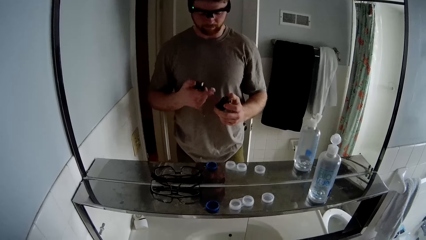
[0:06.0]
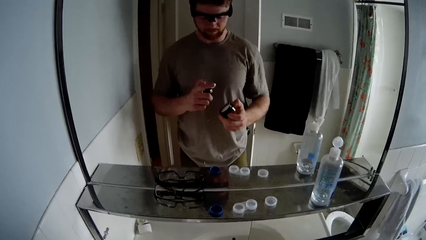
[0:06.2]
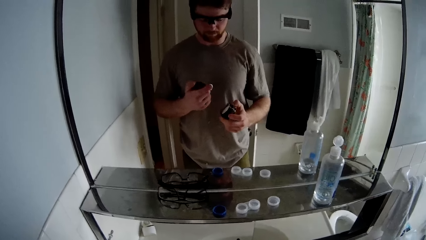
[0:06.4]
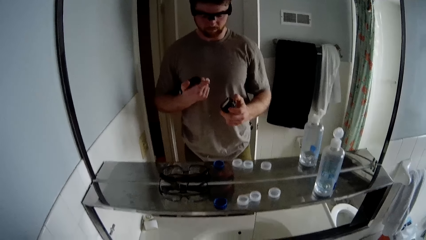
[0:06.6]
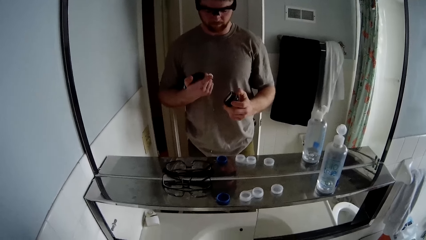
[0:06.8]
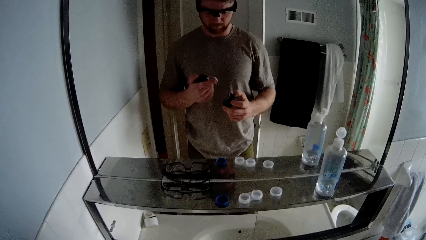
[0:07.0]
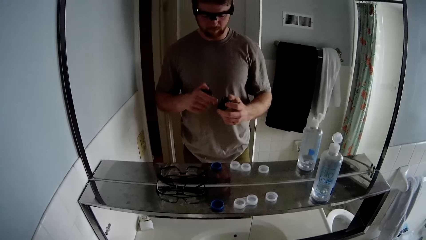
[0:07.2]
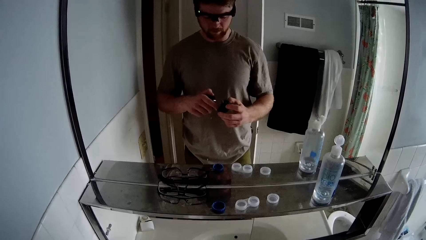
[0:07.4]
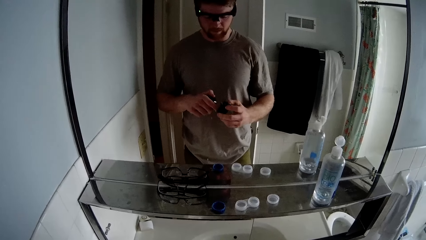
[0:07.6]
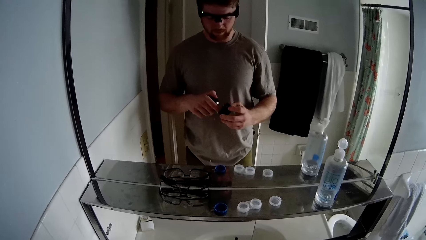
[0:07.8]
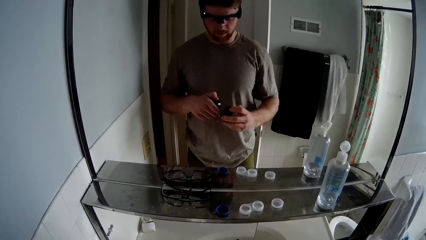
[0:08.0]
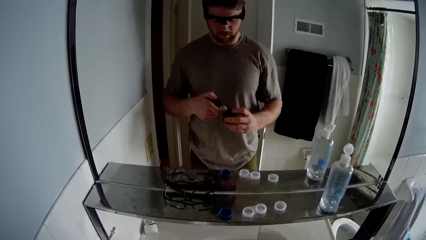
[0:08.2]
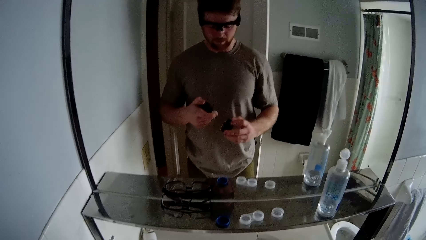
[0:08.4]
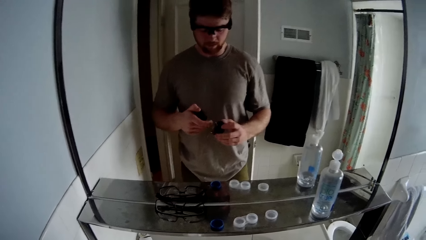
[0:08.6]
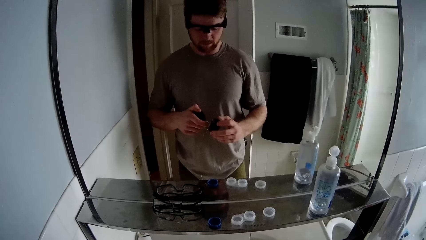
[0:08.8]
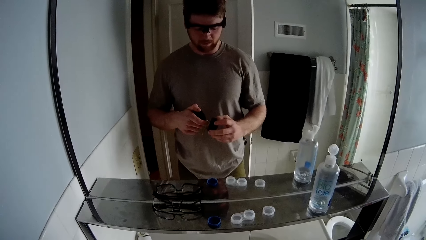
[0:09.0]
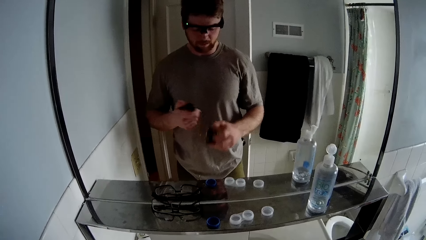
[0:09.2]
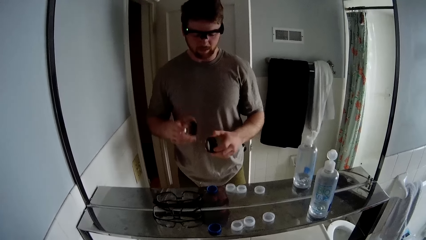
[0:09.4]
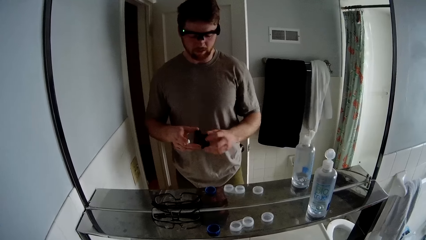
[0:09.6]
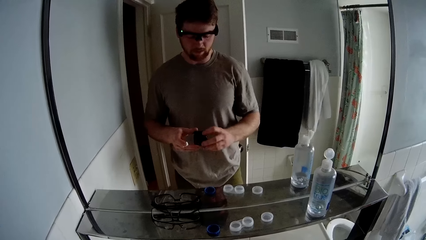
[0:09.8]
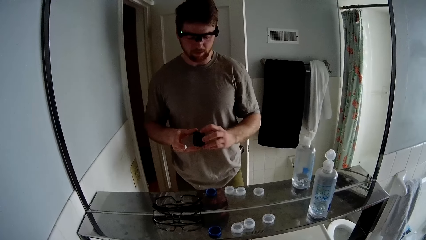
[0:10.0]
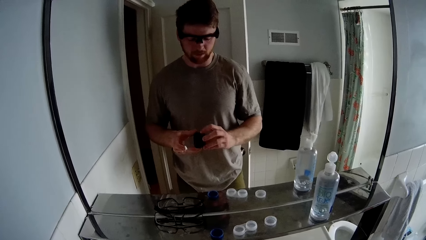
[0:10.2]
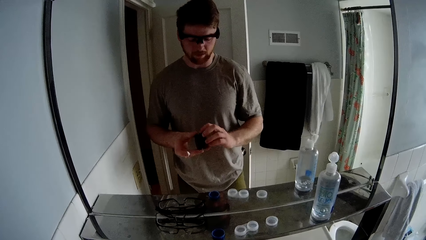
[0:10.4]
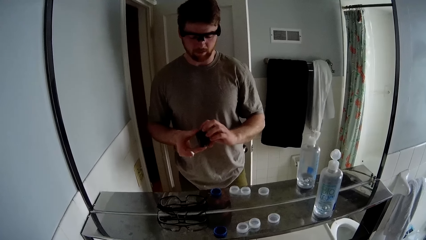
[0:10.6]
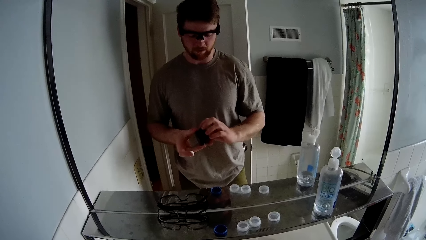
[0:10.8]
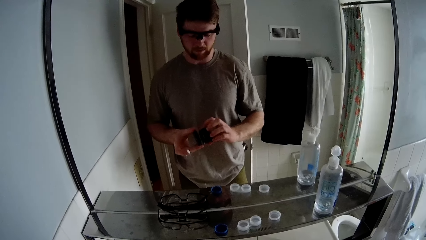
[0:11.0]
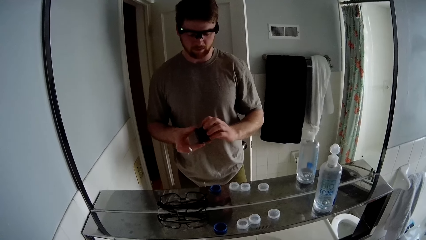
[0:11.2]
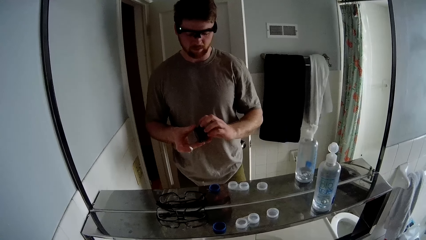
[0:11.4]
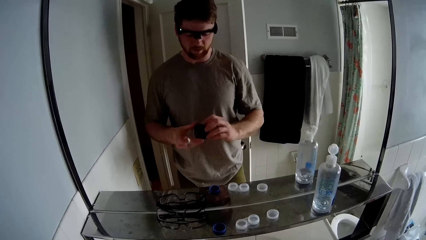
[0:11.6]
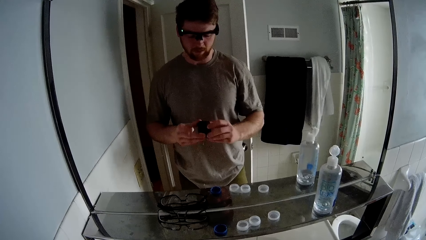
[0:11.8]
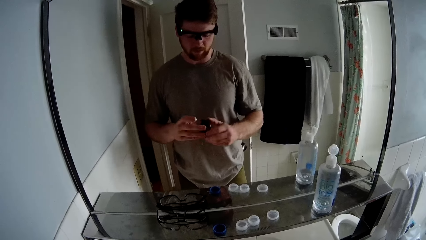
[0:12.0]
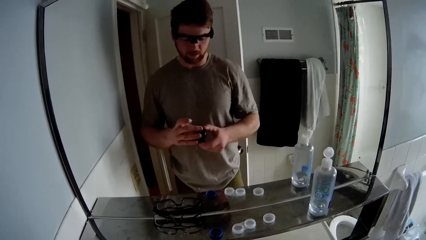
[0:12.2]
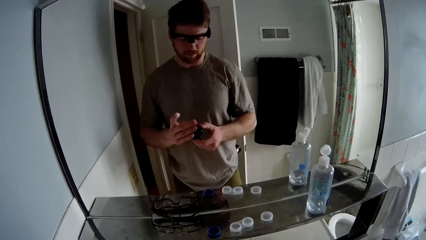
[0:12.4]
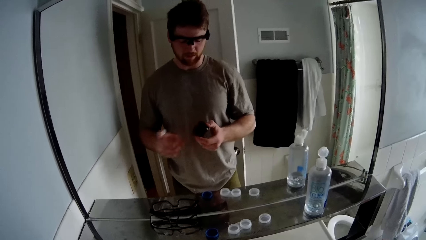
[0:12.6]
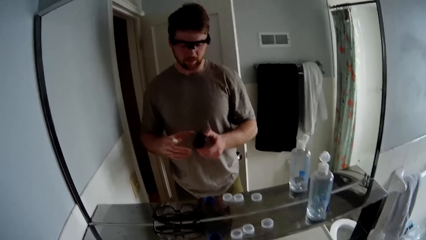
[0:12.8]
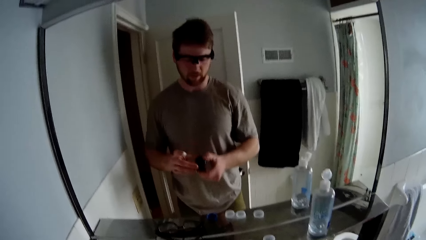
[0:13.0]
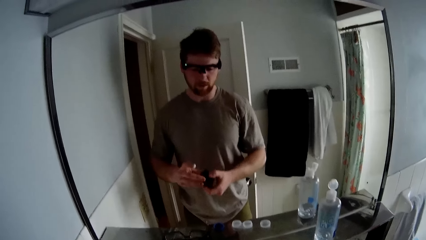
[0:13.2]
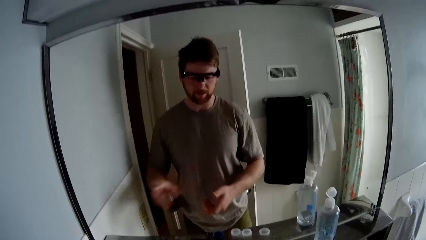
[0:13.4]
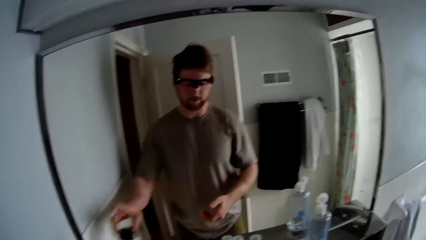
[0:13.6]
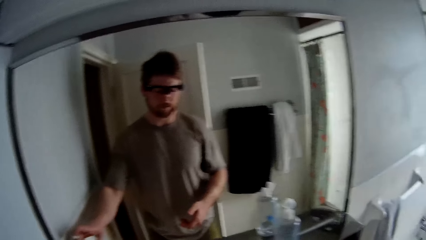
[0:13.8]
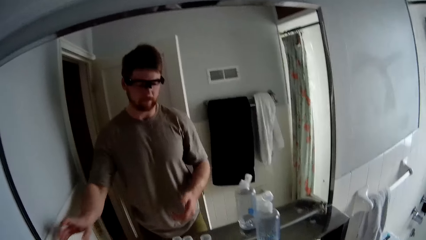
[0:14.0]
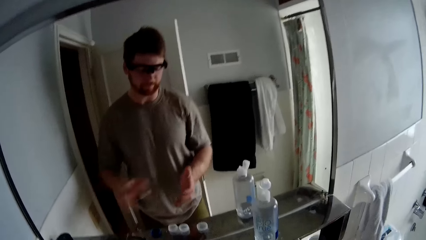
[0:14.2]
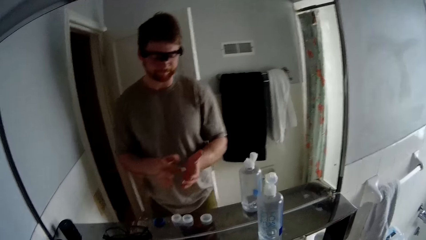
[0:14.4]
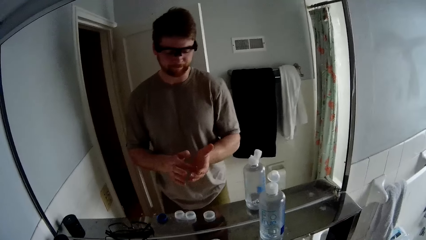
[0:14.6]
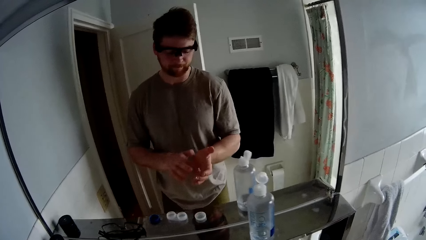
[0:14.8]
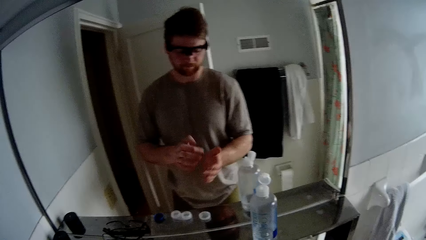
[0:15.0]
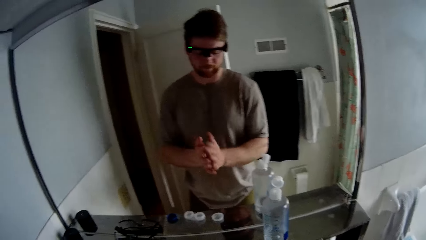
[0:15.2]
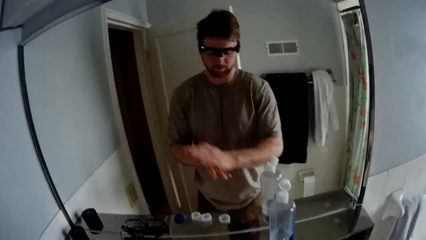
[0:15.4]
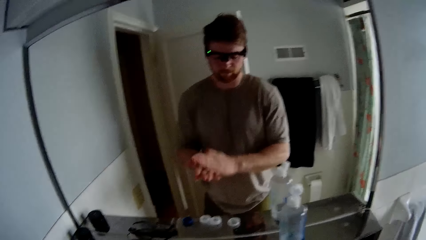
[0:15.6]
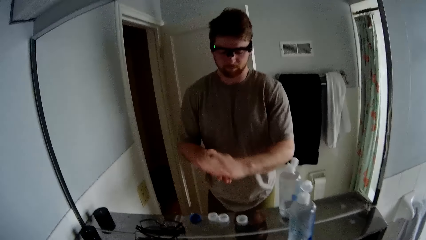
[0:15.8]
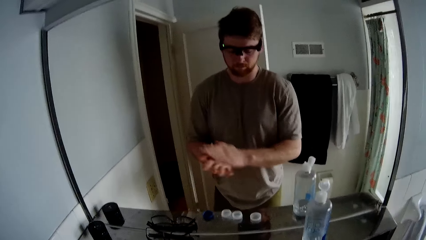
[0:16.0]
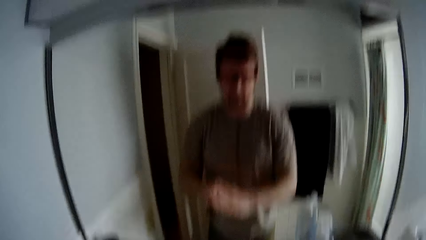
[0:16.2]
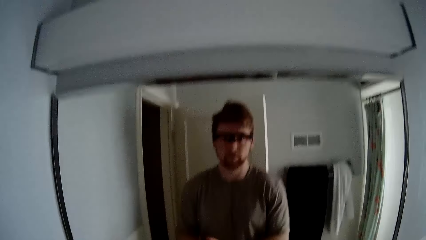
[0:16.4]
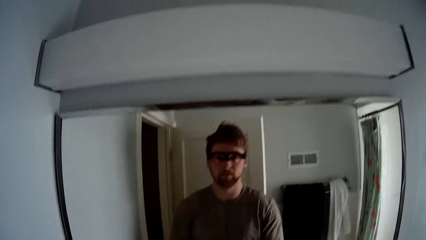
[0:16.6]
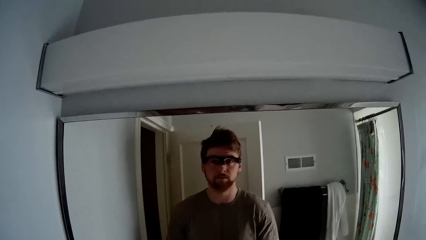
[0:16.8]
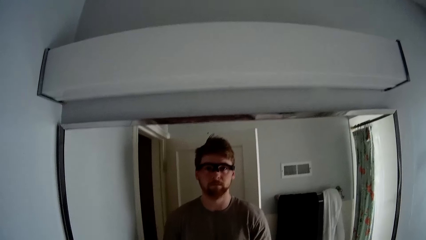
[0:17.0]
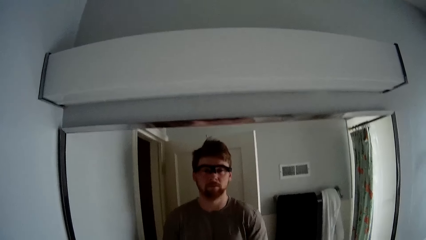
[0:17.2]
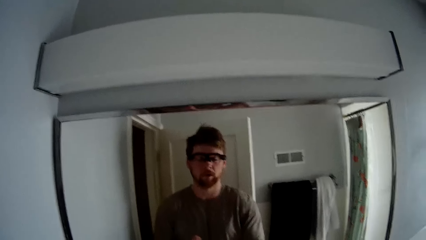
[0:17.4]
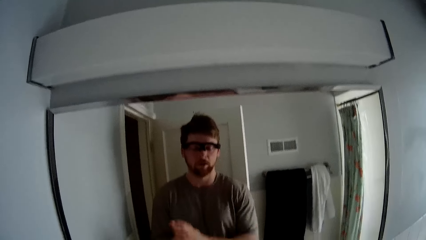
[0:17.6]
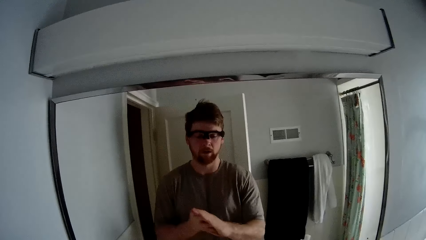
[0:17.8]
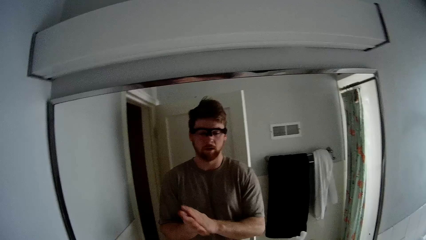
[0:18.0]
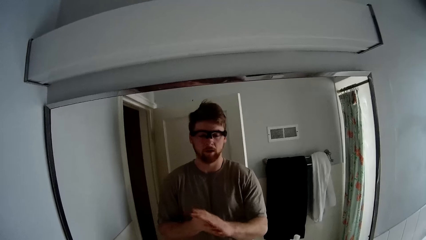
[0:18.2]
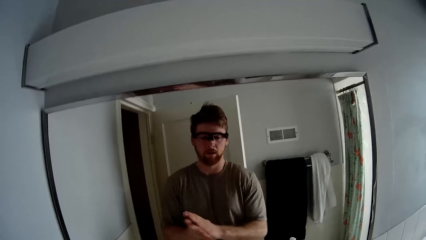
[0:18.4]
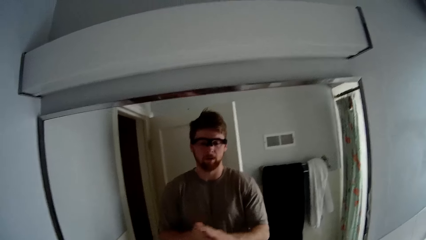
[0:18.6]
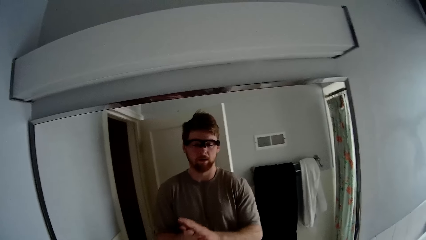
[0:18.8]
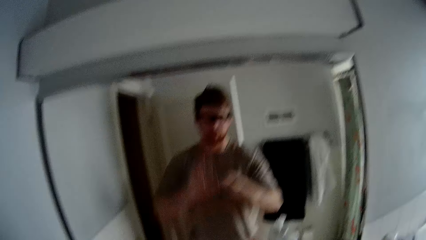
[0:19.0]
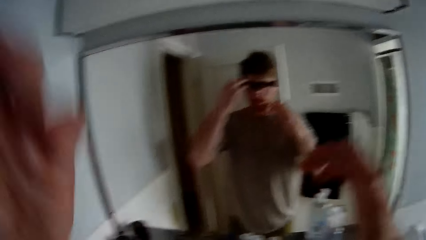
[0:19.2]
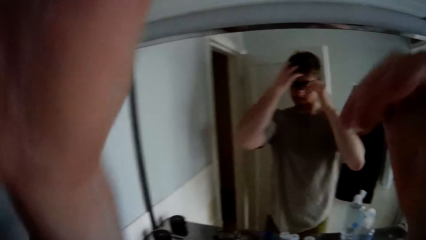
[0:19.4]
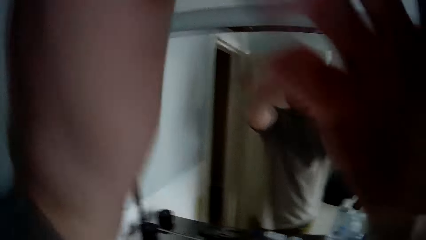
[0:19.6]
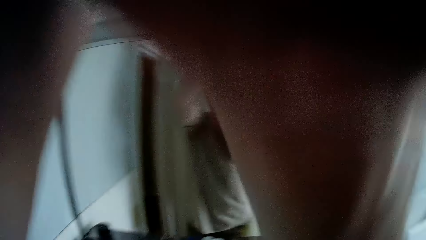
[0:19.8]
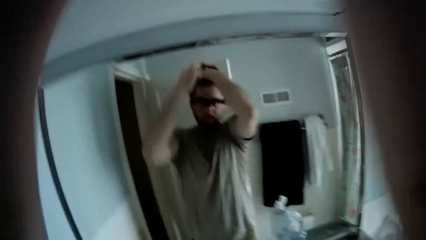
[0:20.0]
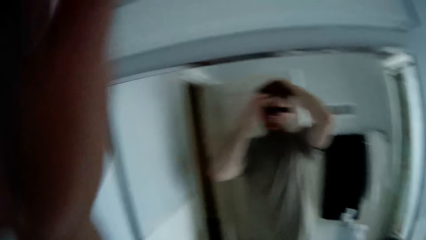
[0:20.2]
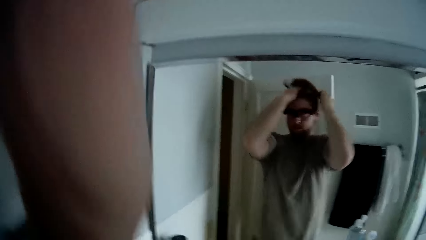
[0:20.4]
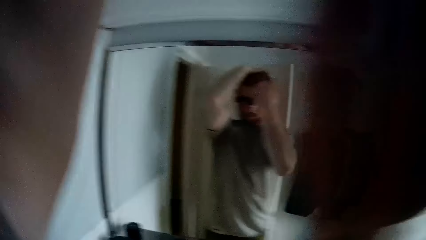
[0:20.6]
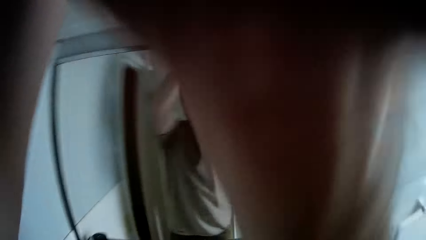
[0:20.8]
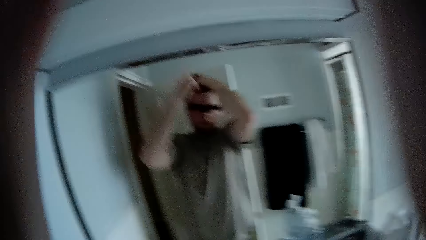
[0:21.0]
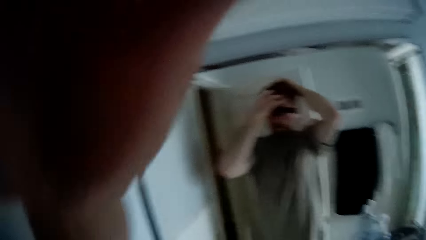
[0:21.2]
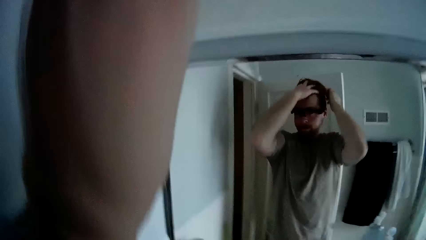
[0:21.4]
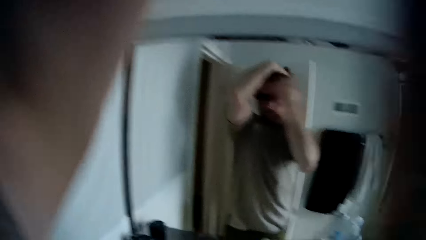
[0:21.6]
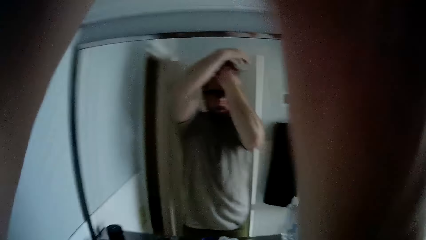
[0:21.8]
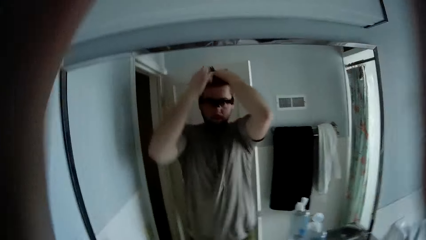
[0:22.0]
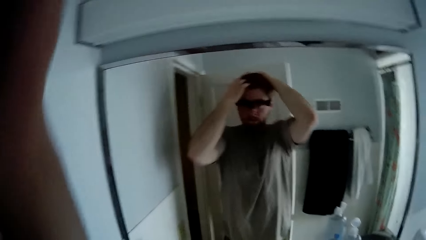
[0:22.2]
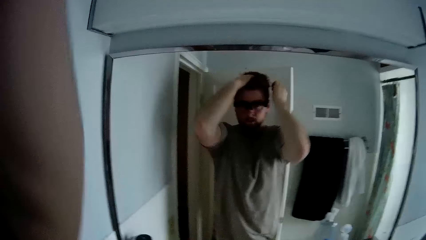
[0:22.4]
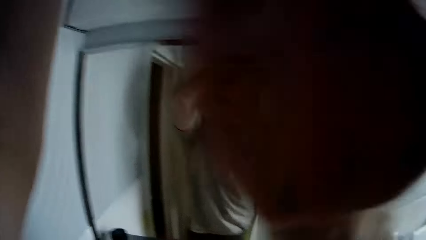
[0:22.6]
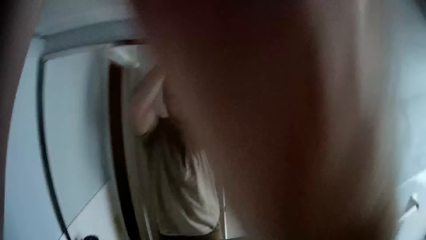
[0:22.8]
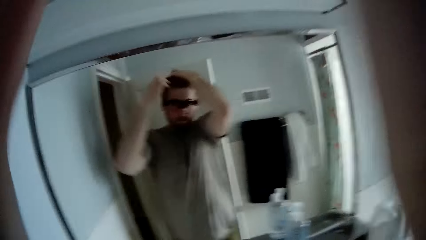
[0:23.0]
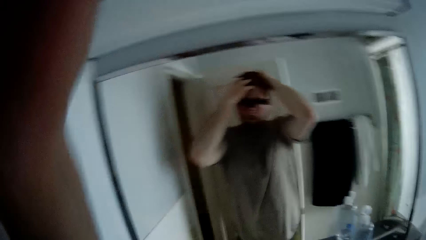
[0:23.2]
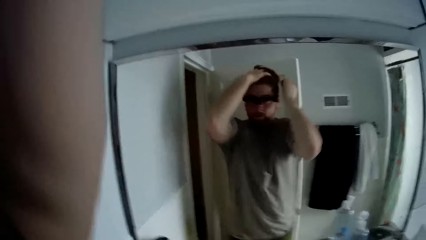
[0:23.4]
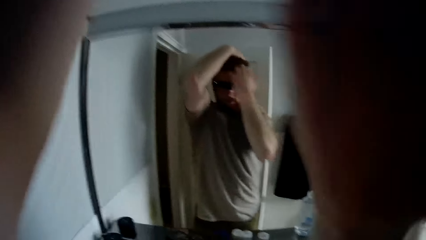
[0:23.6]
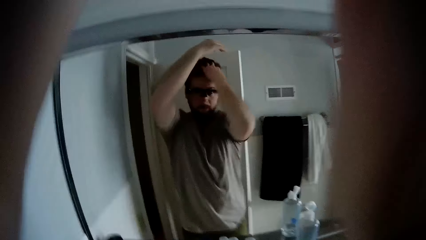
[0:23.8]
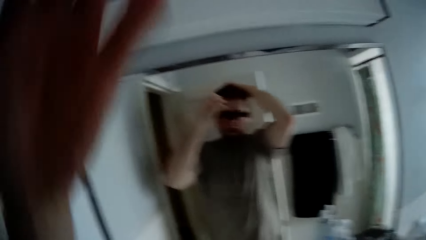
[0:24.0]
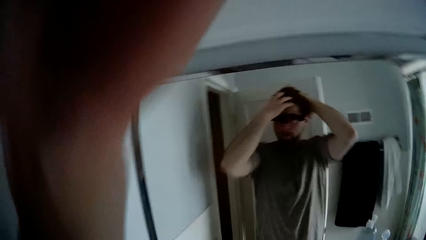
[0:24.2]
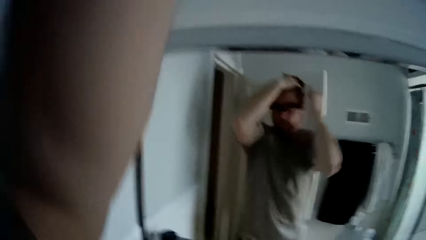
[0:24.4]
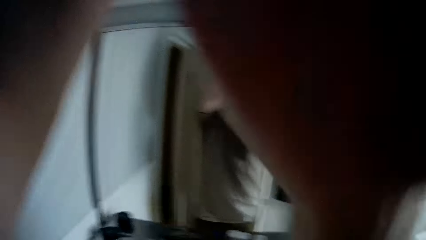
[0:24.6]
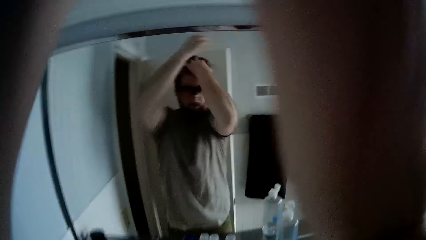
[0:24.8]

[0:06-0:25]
The camera wearer looks at hair cream on a finger. He scoops the hair cream with a finger. He closes the hair cream container with his hands. He drops the container on a table or shelf with his right hand. He rubs the cream in between his hands. He puts the hair cream on the hand. He rubs the cream on his hair with his hands.
